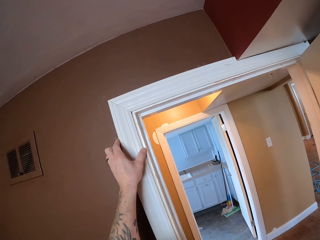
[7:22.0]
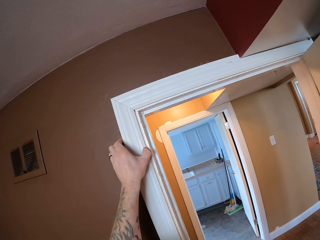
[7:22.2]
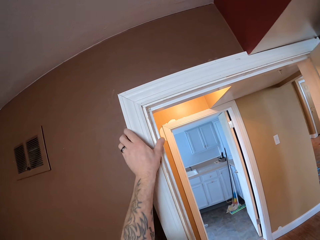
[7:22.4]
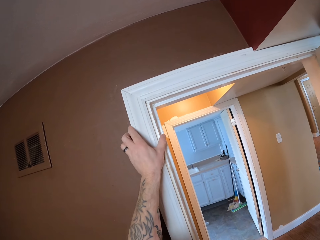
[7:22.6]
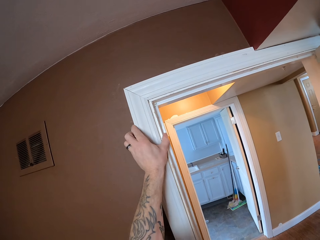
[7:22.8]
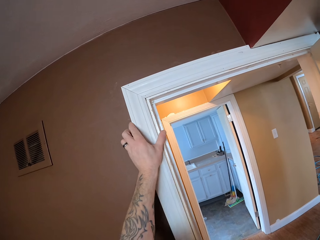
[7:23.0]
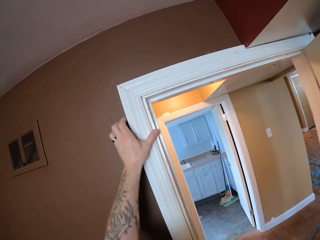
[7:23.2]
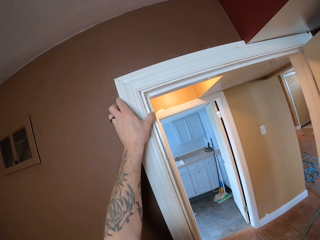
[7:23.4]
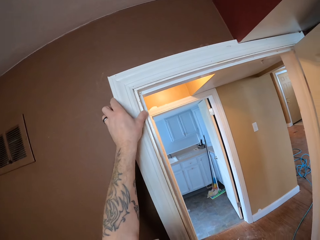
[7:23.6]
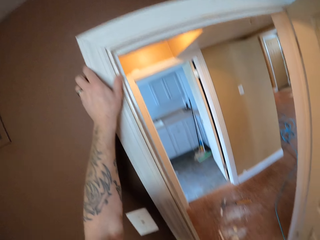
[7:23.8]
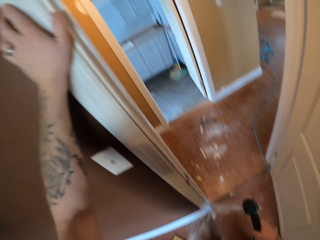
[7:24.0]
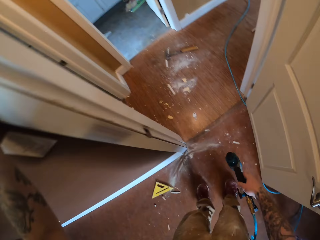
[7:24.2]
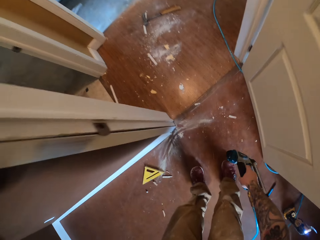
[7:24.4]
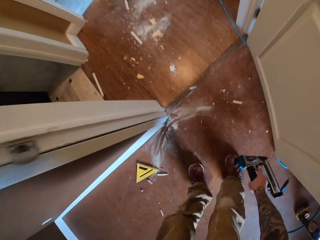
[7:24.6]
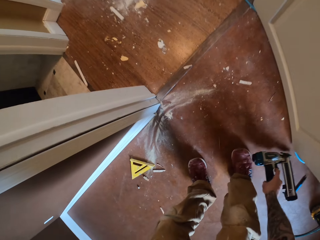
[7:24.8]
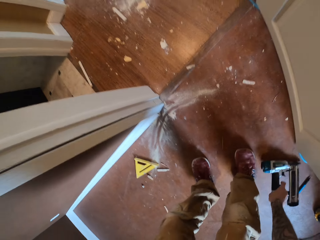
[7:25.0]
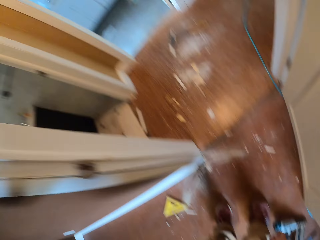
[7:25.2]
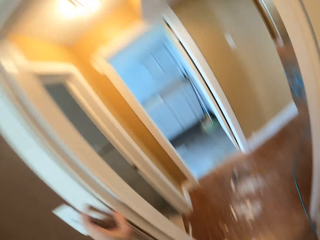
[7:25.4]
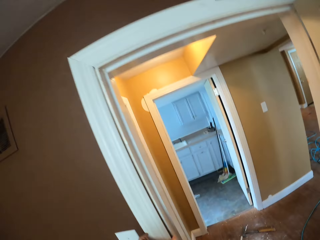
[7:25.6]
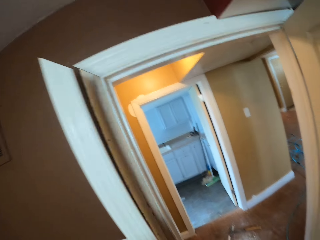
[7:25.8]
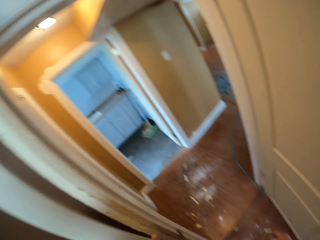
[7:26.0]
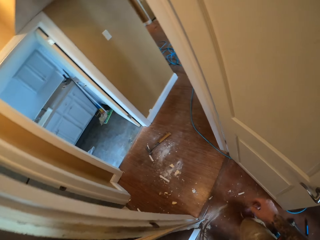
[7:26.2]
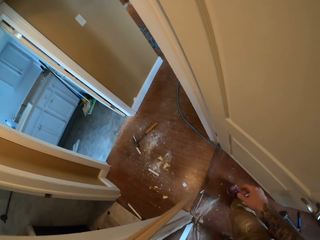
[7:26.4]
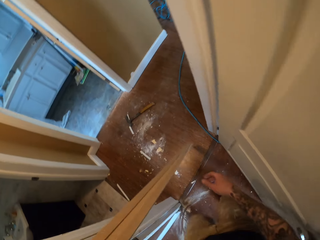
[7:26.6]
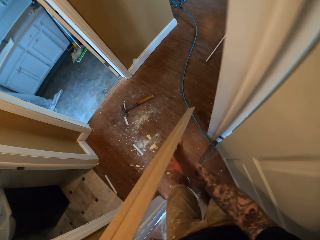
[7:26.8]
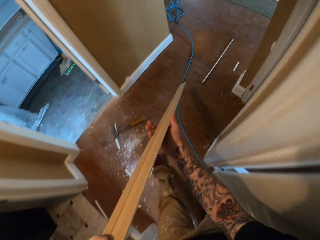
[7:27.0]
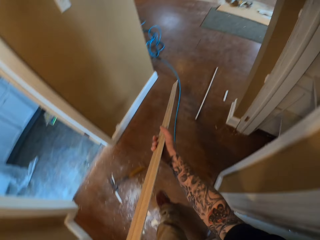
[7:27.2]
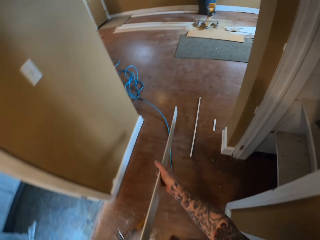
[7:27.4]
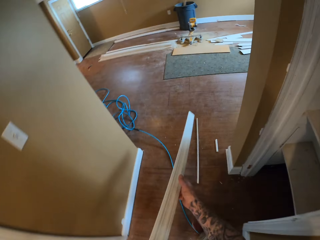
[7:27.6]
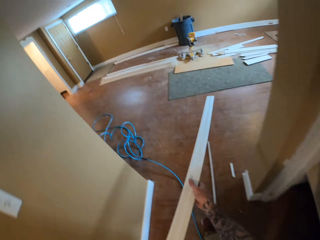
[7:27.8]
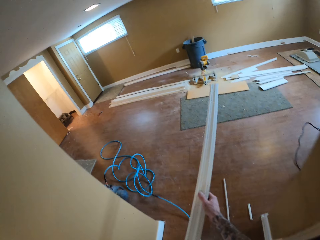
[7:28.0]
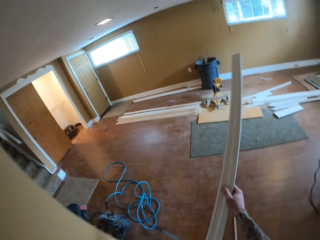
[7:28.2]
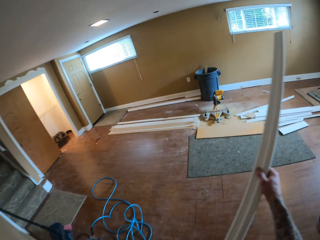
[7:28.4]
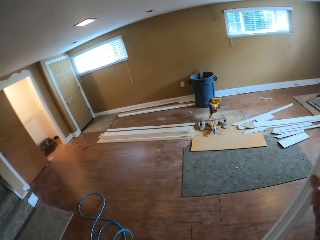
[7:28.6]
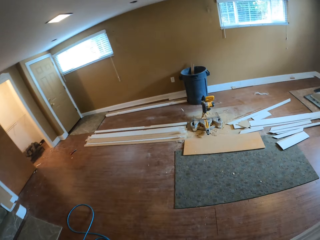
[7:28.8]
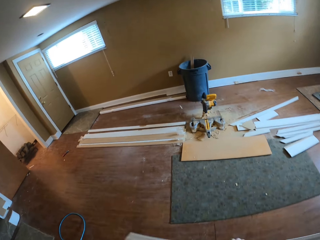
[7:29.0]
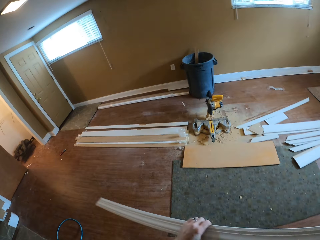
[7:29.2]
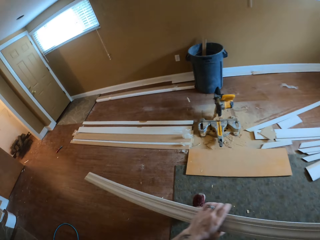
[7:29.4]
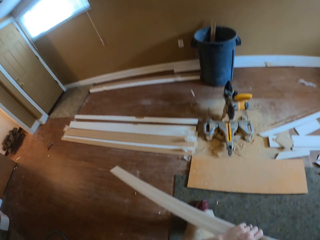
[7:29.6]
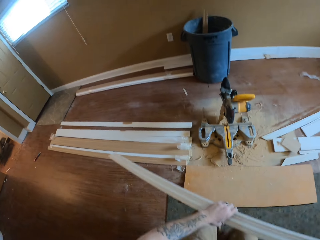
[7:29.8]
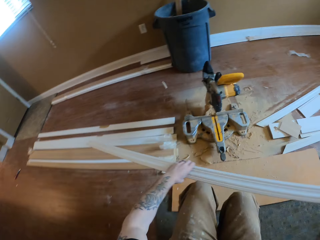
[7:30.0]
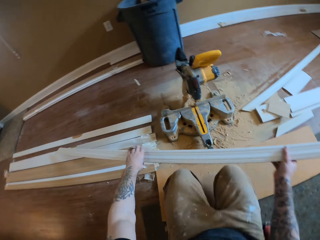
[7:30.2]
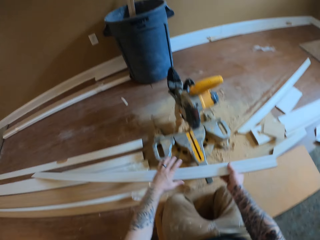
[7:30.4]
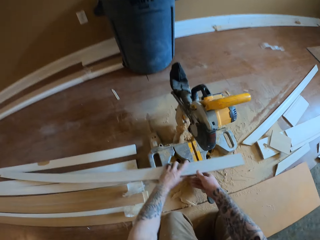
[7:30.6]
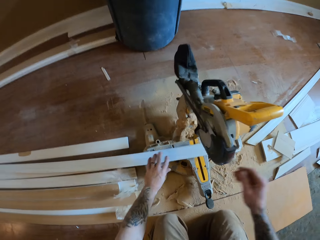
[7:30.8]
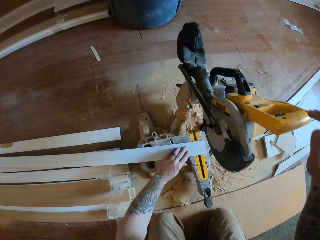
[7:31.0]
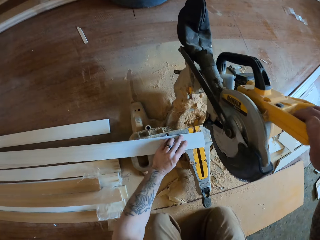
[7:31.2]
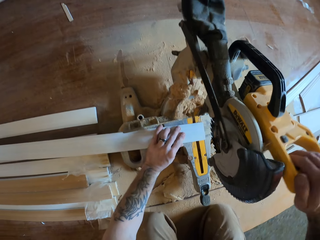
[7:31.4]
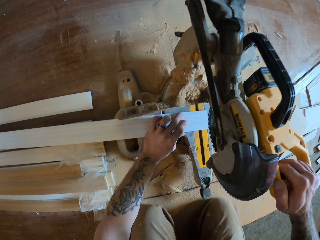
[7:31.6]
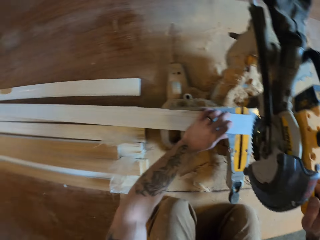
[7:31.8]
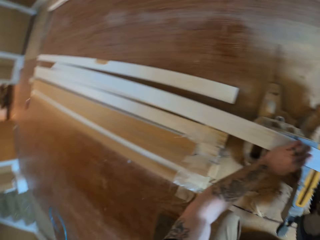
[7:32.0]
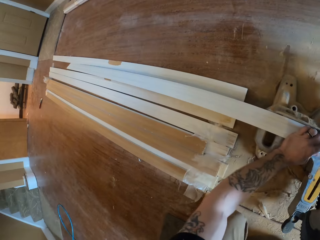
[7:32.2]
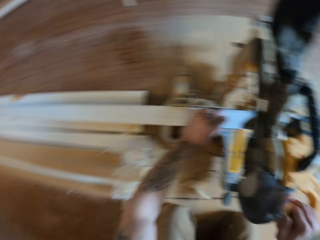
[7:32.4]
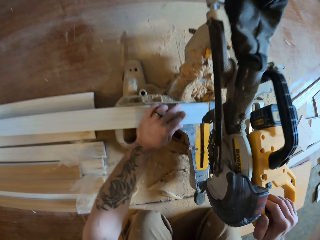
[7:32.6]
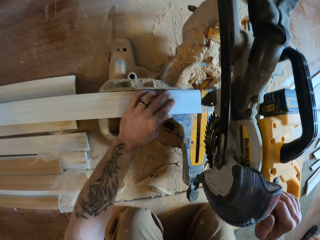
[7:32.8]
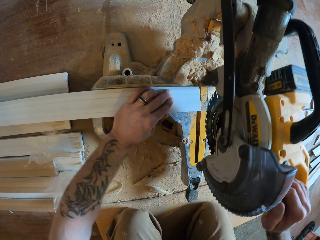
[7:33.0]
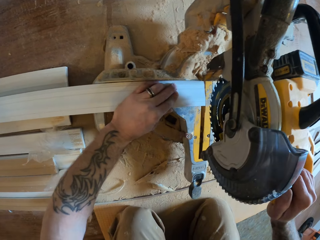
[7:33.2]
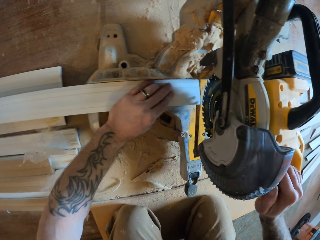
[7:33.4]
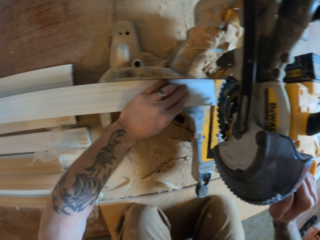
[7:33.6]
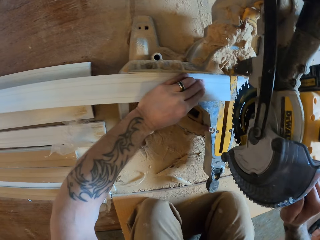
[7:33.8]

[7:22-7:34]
The camera wearer puts the nail gun on the floor. They remove the wooden strip from the door frame and walk with the wooden strip. They kneel on the floor. They put the wood strip on the wood cutter machine and adjust the wood cutter machine.

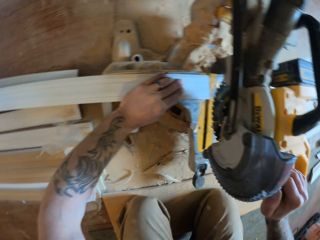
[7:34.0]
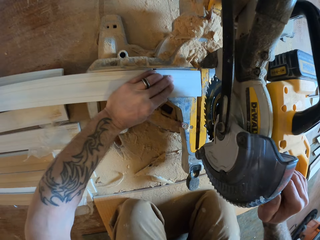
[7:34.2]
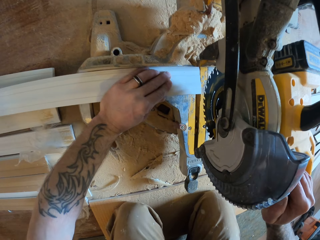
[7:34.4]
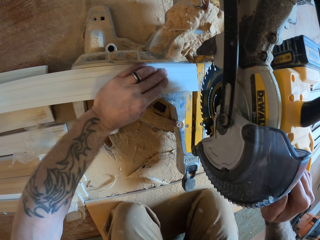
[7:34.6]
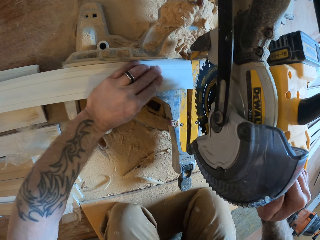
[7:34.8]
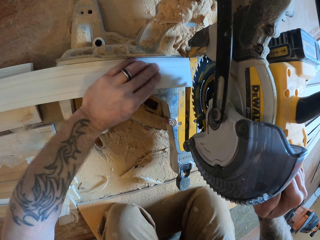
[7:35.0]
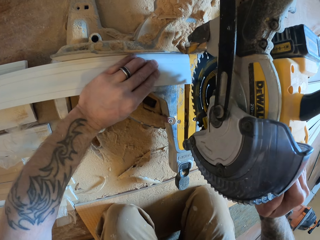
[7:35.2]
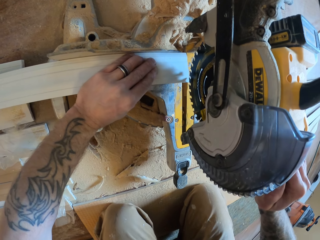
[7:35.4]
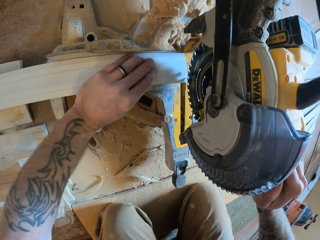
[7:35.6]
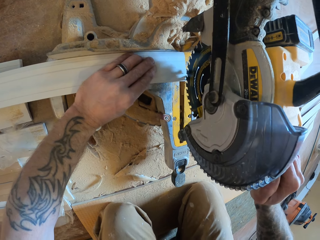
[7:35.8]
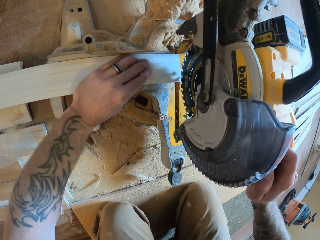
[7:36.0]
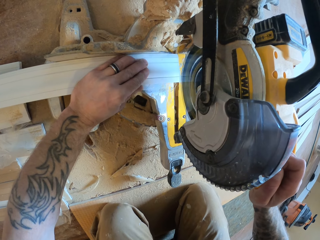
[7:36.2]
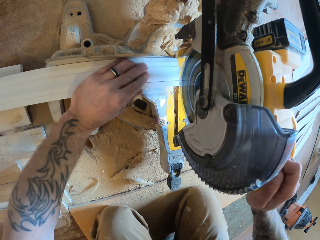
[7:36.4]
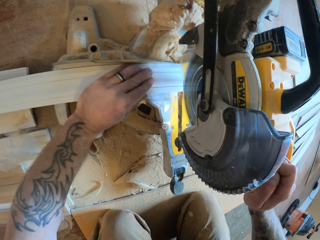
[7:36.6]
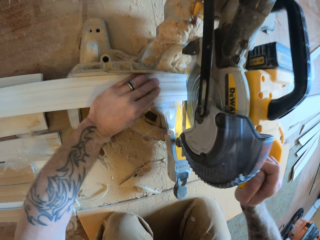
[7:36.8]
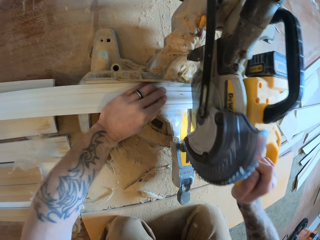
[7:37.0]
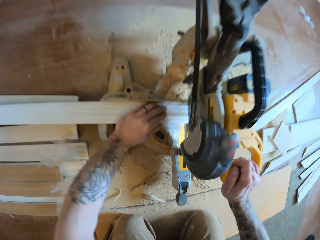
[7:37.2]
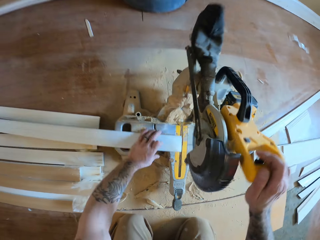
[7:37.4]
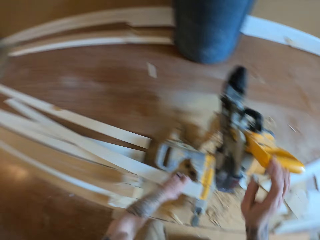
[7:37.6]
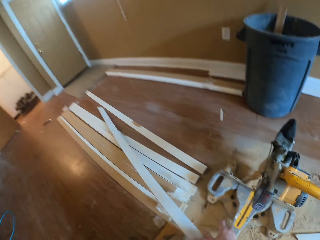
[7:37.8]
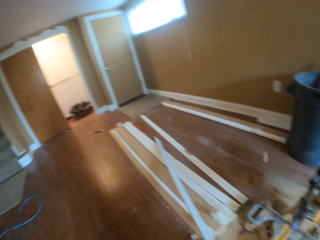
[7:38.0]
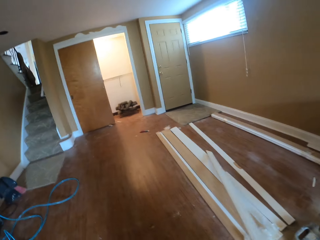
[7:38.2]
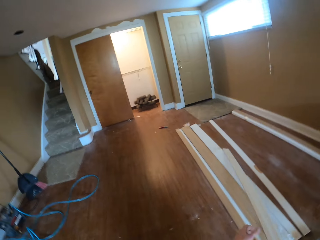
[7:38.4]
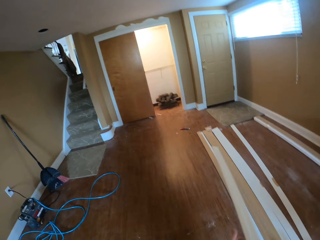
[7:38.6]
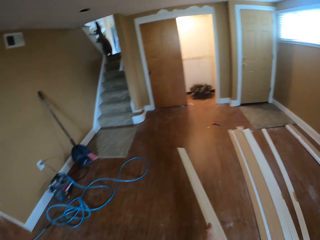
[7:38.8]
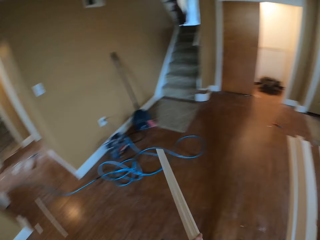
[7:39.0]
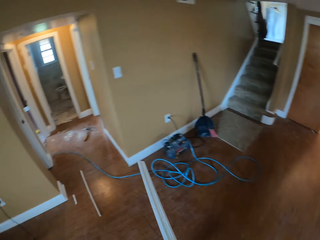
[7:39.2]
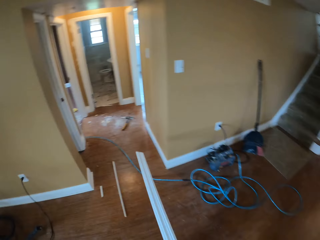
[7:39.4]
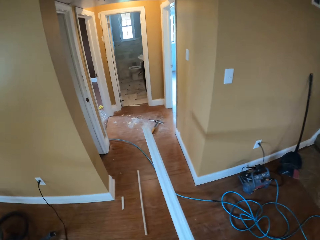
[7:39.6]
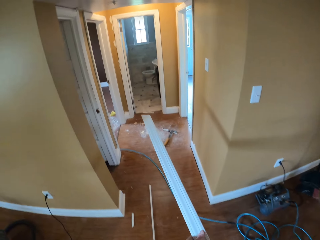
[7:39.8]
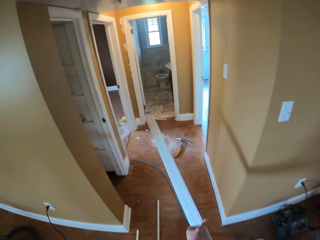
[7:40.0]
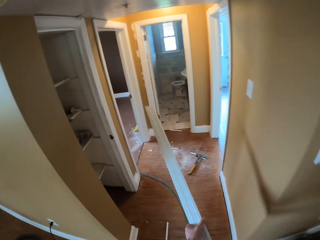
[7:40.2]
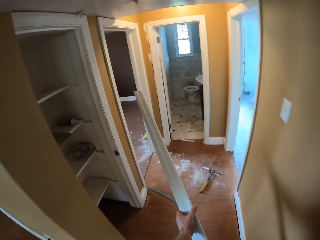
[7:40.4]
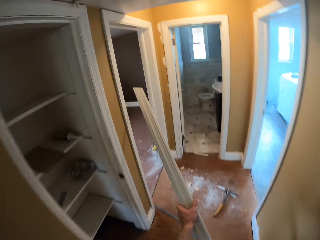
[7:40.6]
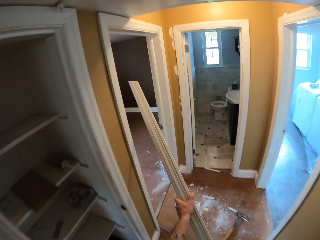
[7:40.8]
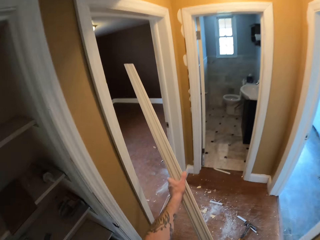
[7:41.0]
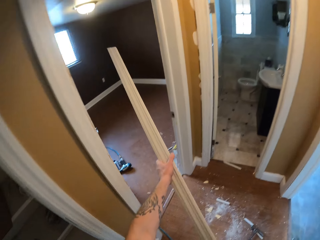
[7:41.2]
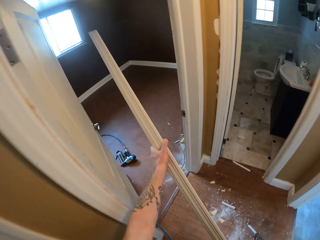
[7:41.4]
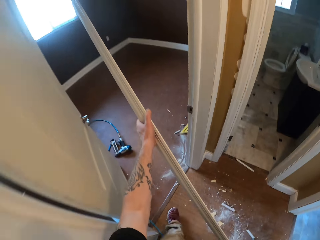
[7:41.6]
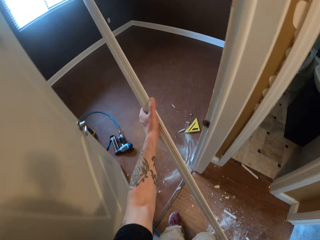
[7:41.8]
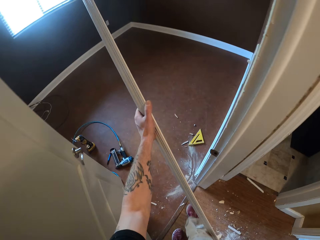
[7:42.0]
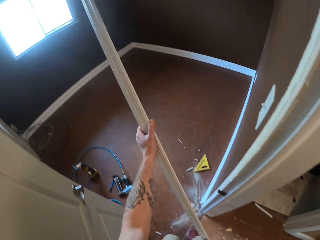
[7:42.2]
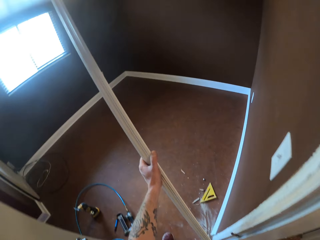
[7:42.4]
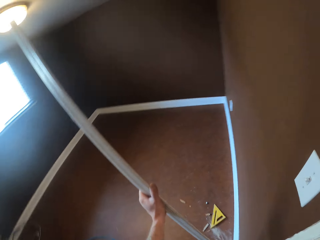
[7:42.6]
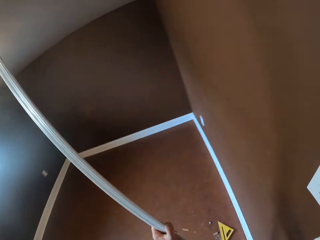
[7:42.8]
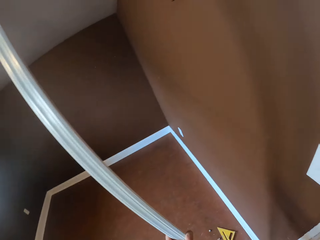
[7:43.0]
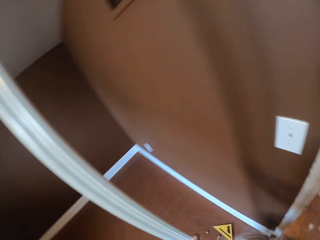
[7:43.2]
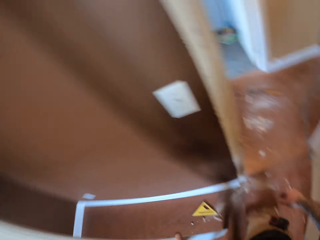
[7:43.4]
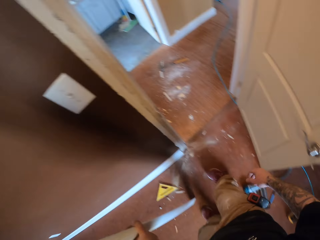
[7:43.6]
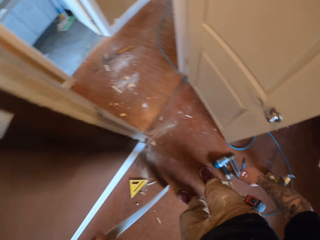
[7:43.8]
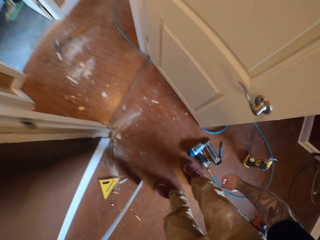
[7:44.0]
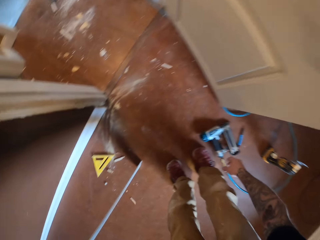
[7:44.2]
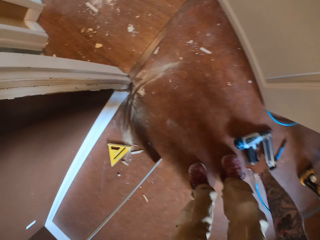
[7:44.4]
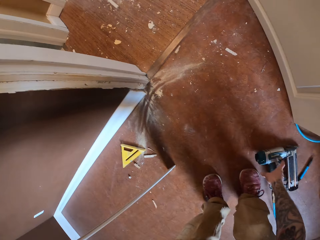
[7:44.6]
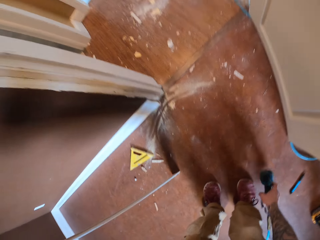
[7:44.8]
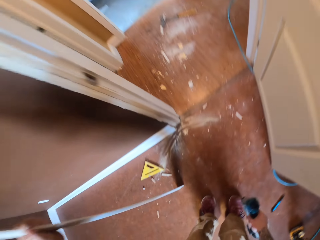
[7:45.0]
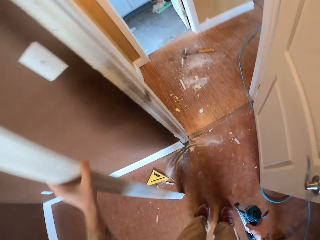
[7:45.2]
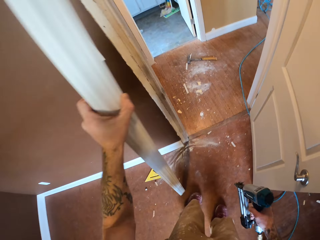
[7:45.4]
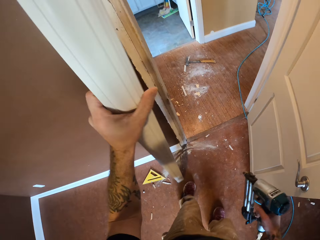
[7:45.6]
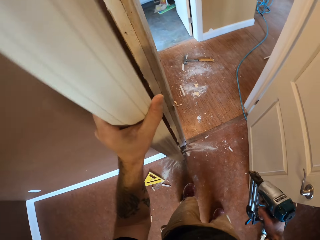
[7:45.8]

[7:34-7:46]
The camera wearer cuts the wooden strip with the wood cutter machine or mitre saw. They adjust the wood cutter machine. They lift the wooden strip from the mitre saw and walk with the wooden strip. They pick the nail gun from the floor.
